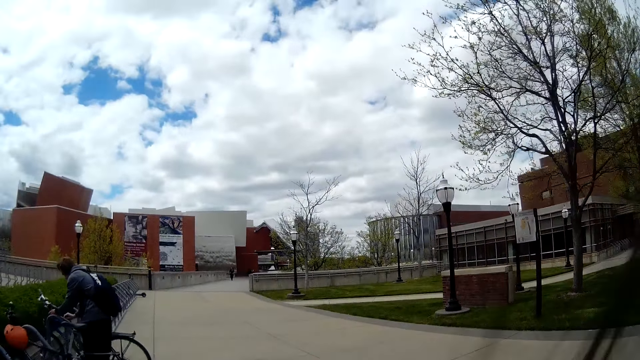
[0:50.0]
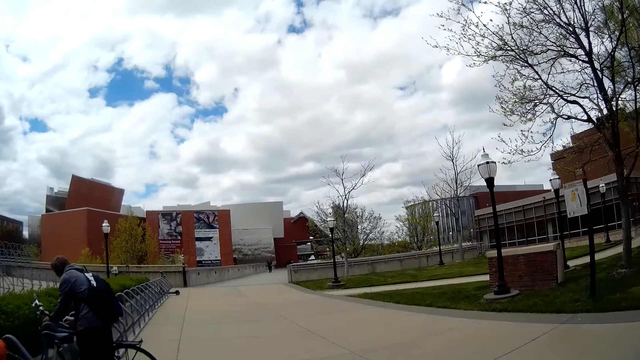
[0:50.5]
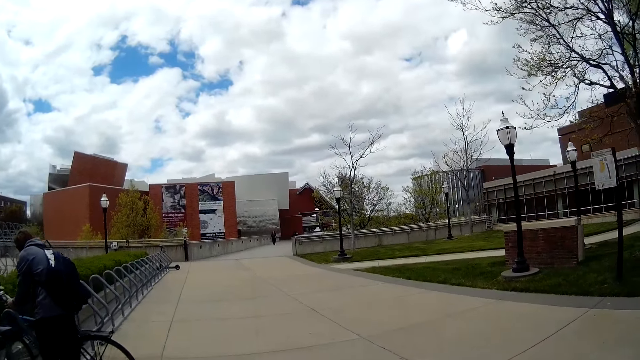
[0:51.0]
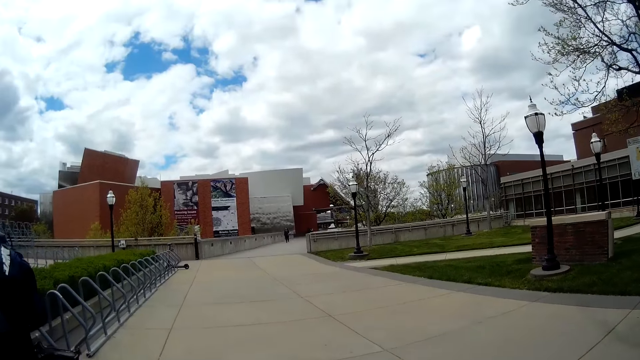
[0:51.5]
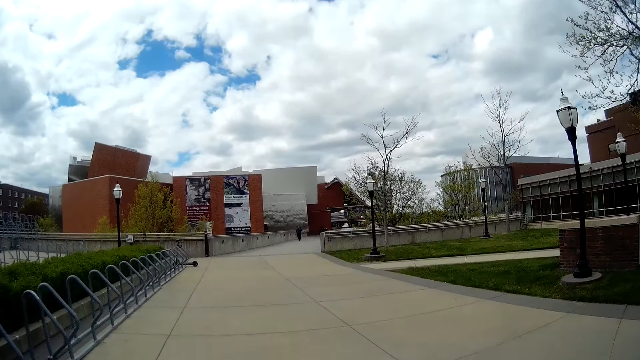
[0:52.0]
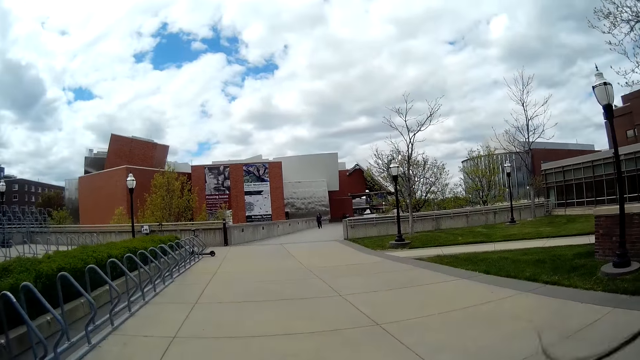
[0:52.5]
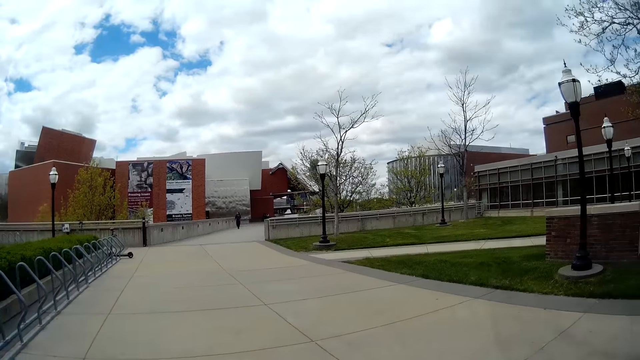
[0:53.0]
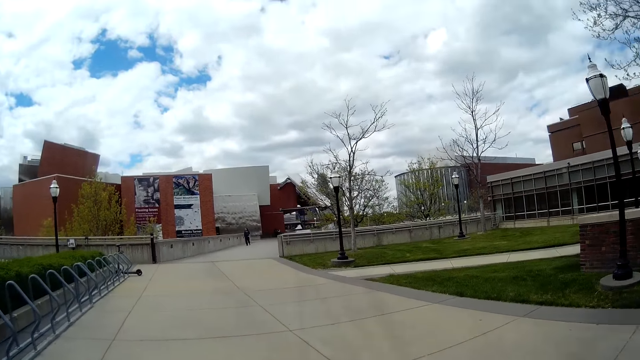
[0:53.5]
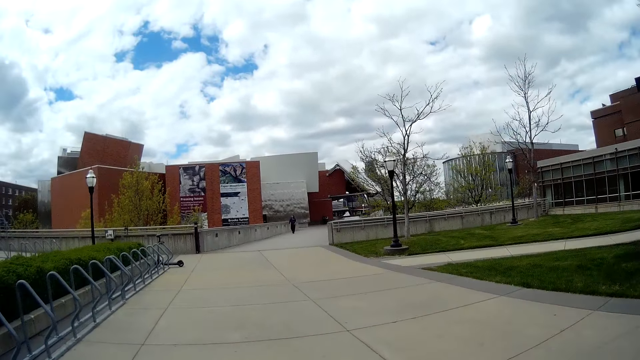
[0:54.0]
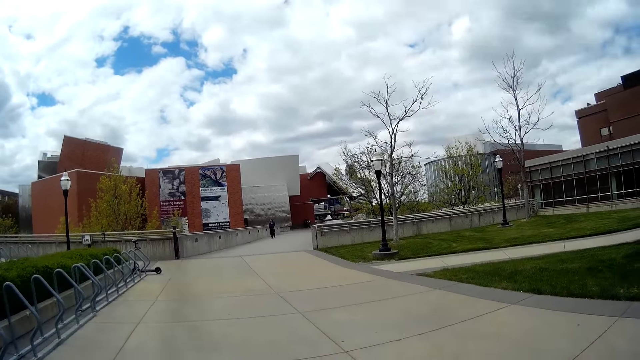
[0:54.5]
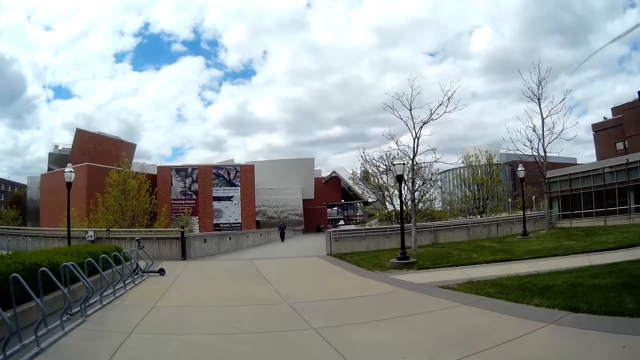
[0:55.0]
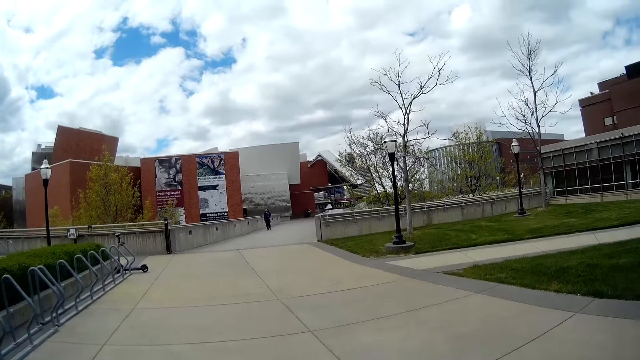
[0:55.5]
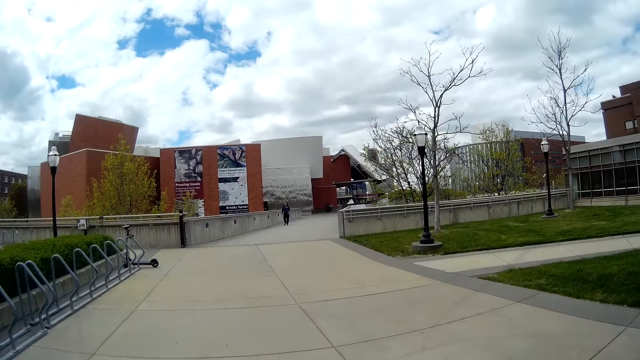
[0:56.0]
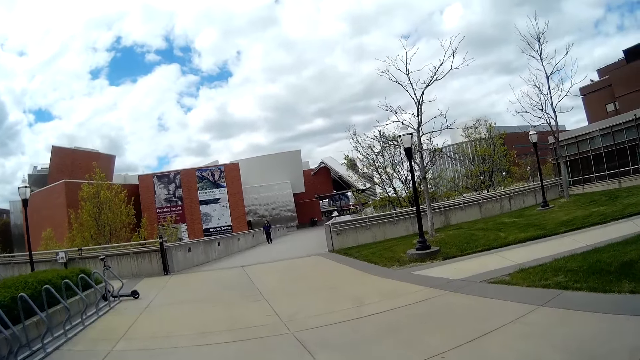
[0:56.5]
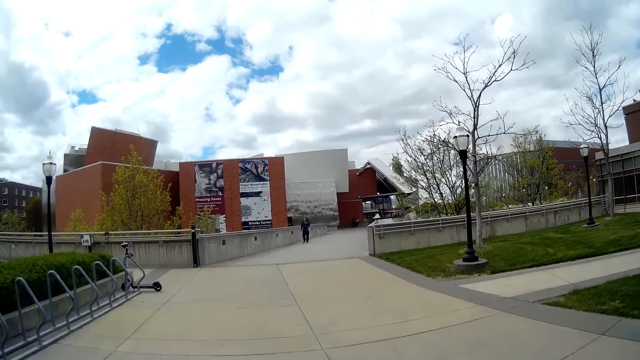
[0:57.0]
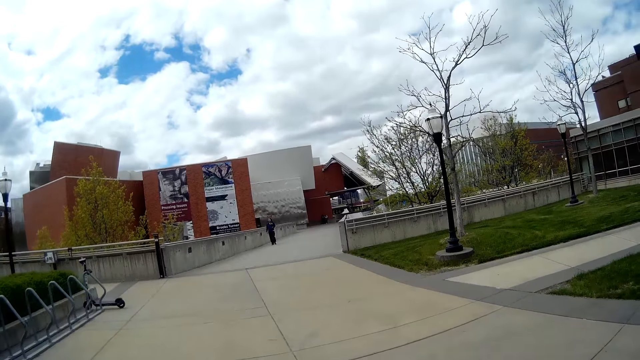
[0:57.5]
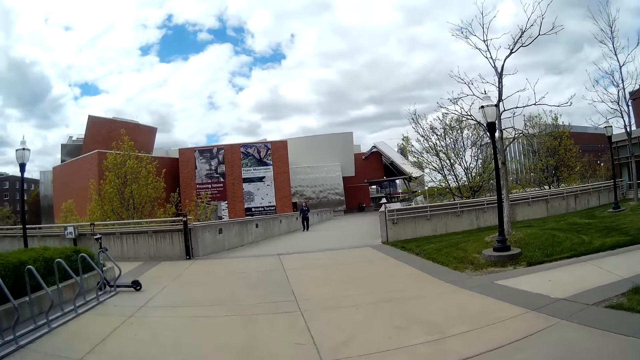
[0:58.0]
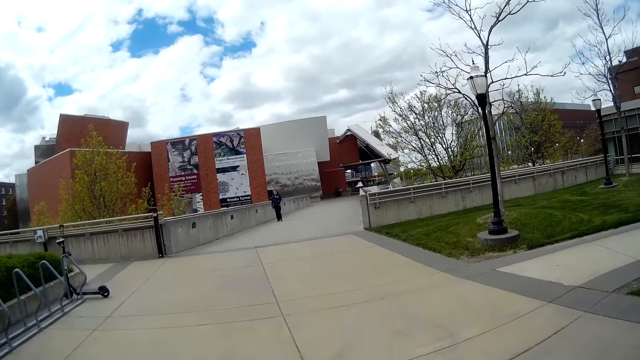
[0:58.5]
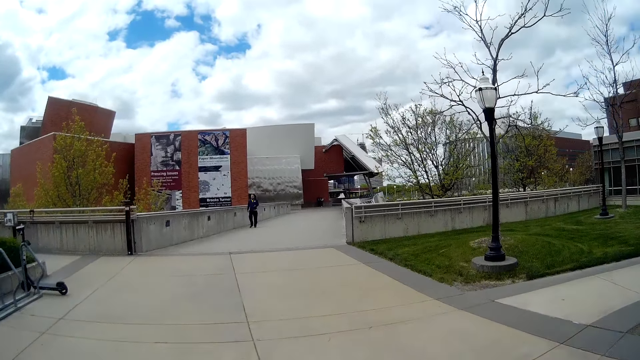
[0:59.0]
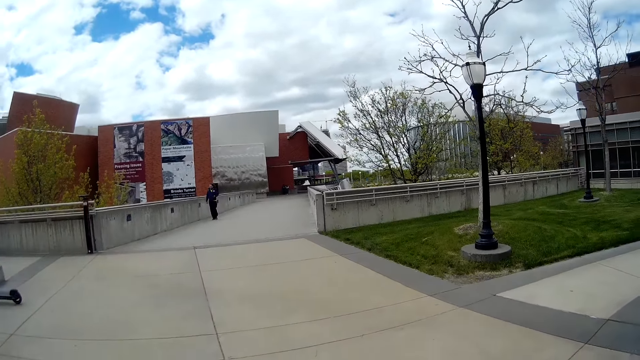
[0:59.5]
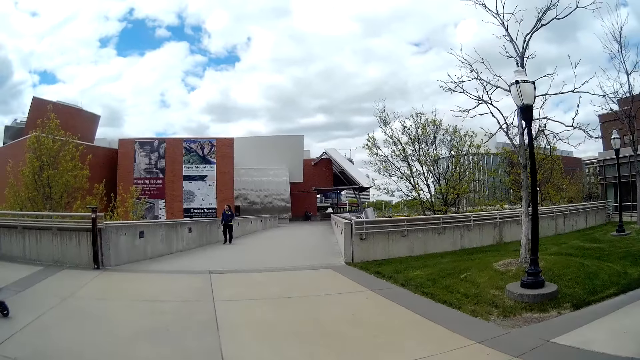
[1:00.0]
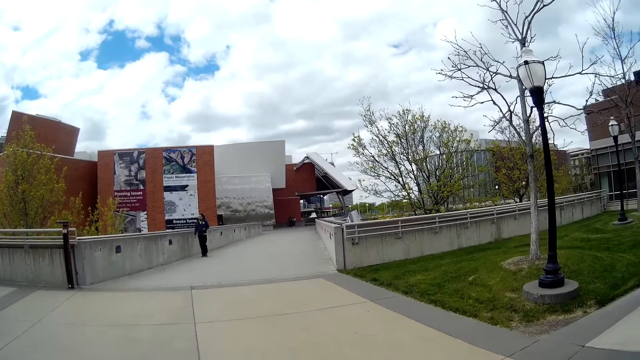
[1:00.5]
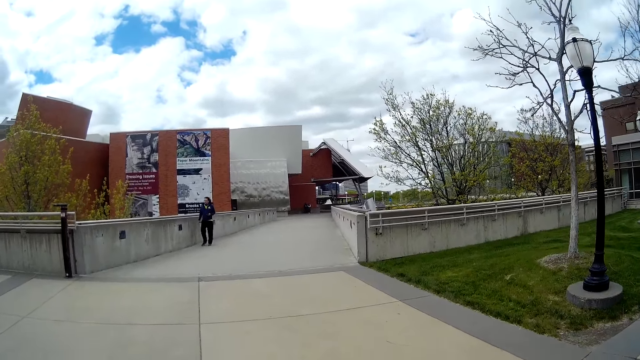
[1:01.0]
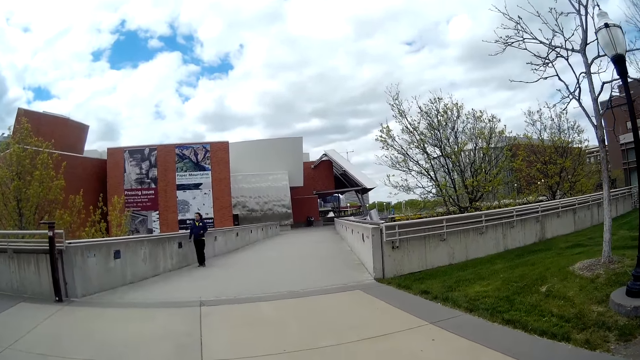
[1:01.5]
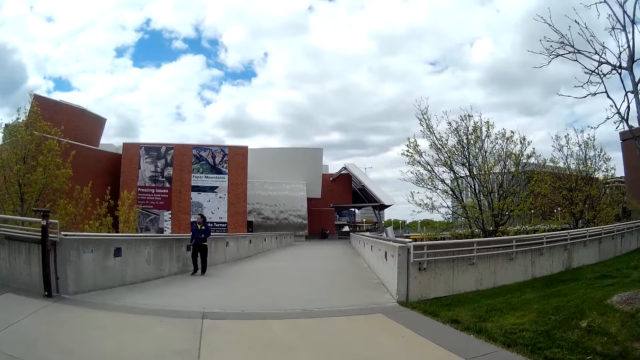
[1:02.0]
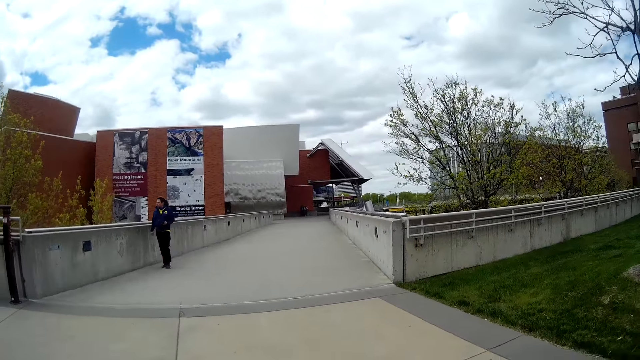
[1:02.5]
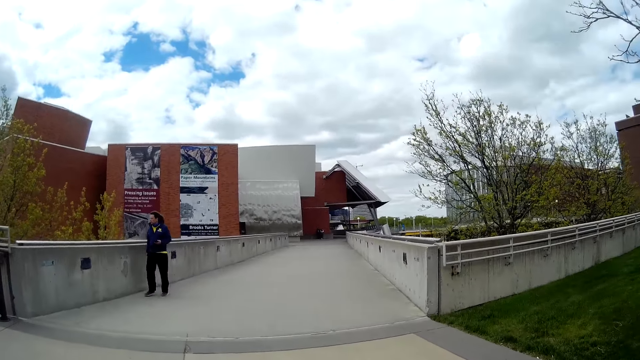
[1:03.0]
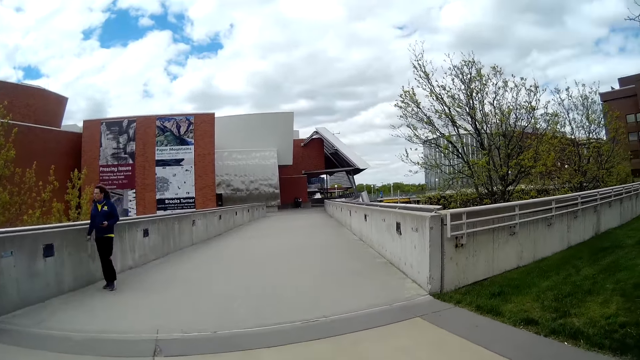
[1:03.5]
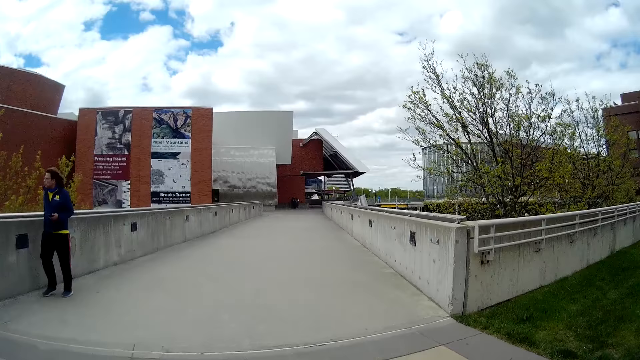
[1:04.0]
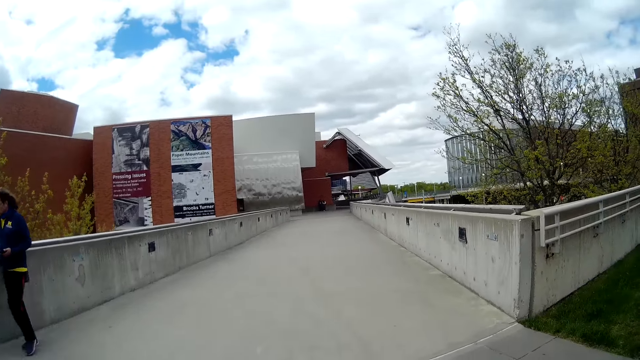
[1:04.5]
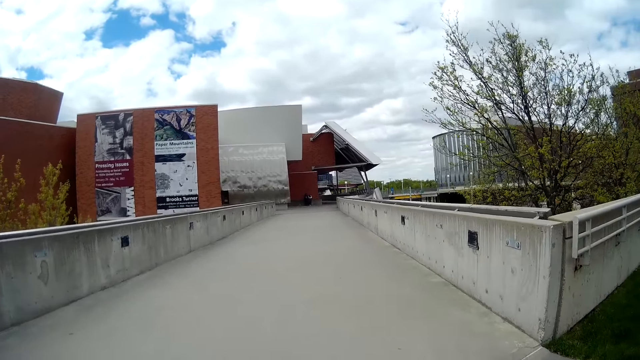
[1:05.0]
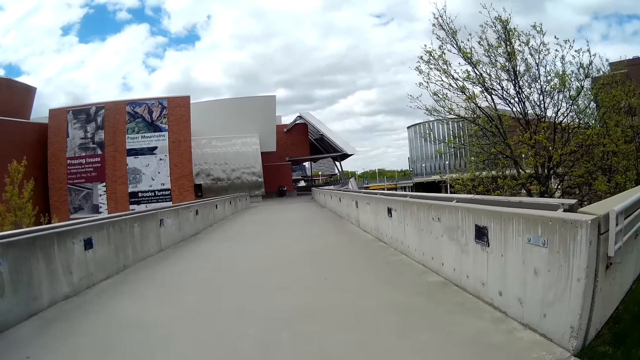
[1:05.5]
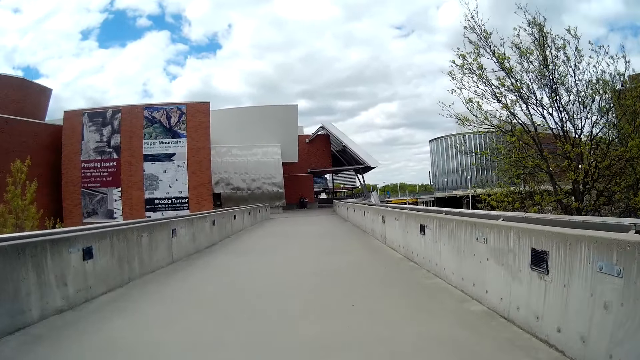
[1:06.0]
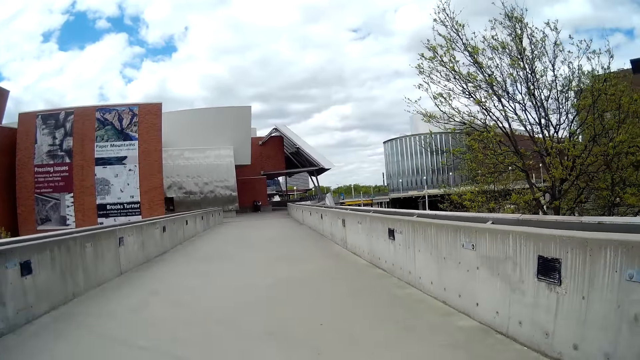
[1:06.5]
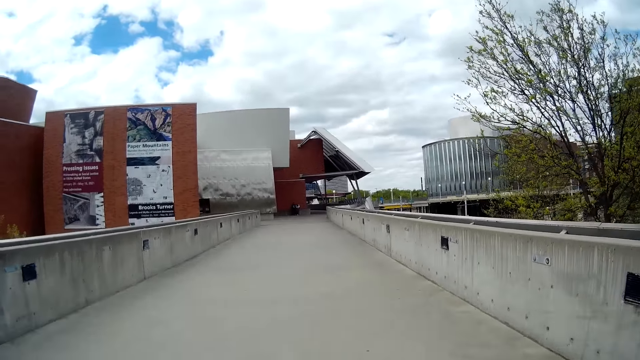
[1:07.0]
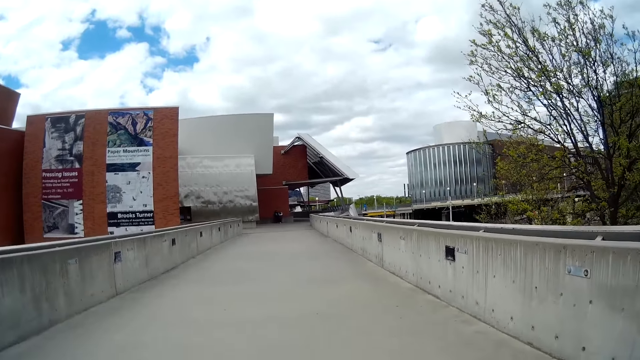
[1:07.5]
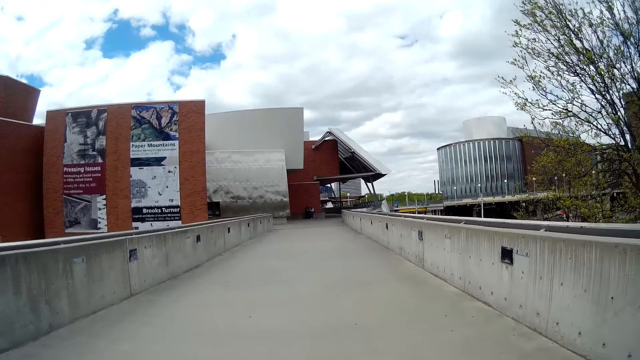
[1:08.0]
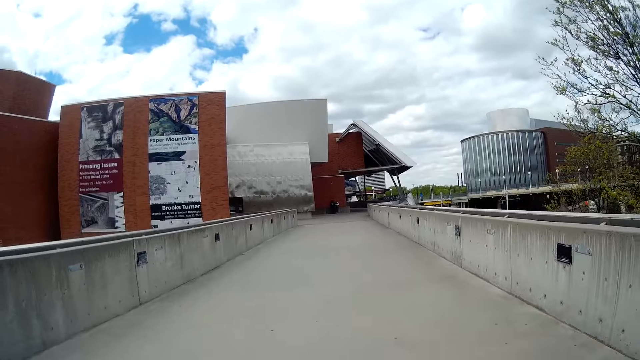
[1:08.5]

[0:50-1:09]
A man pushes a bicycle. Another man walks in the area.

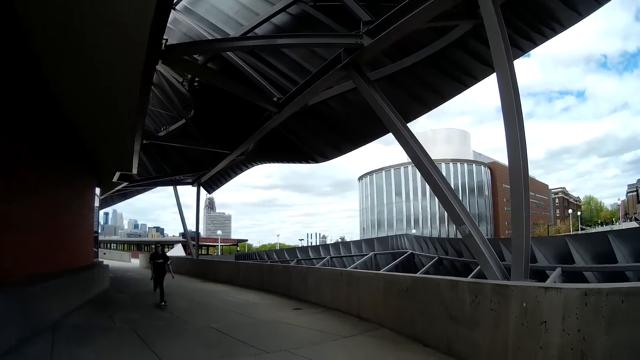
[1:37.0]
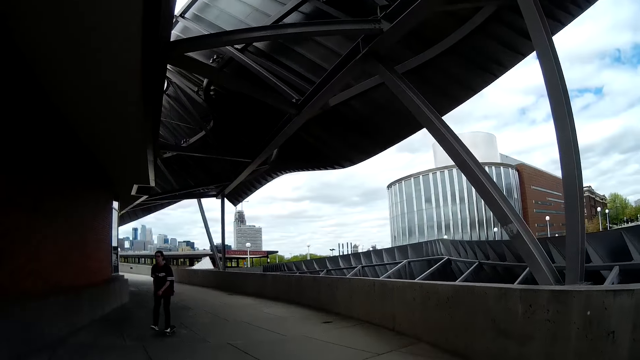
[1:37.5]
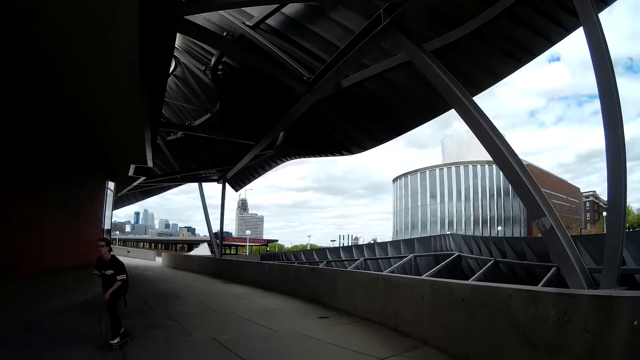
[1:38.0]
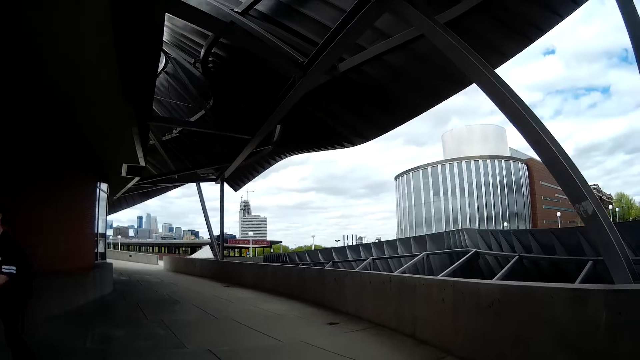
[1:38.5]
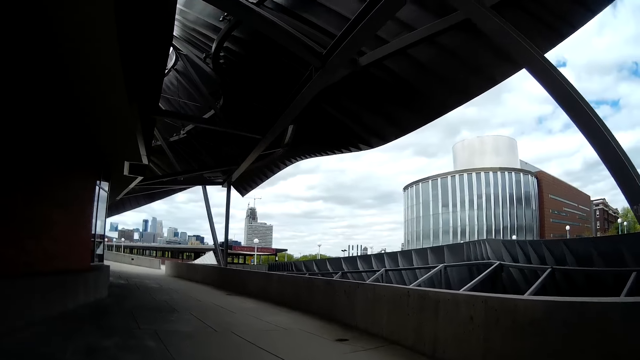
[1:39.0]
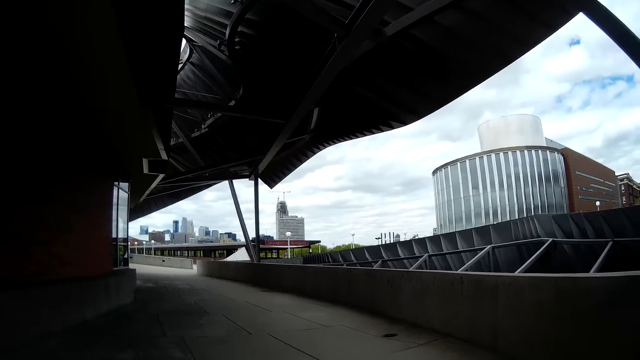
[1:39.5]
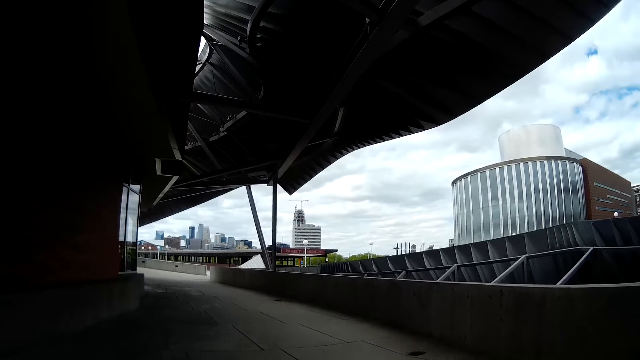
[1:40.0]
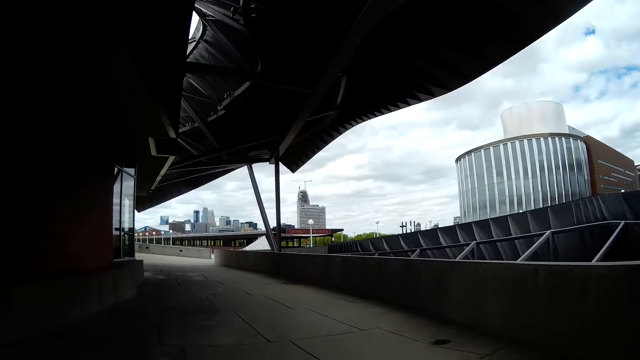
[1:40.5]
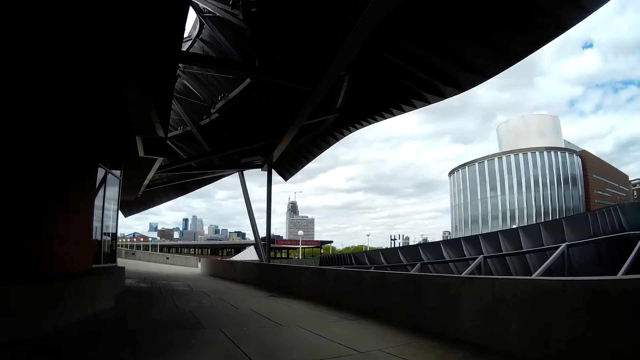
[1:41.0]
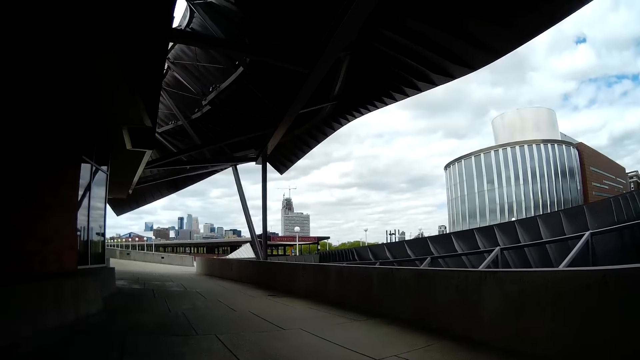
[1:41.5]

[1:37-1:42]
A man walks in the area.
